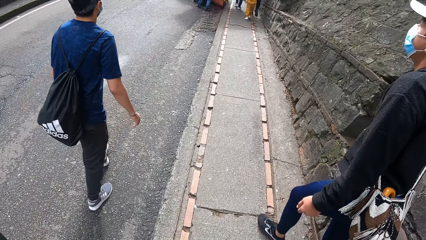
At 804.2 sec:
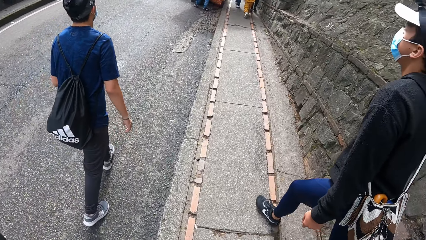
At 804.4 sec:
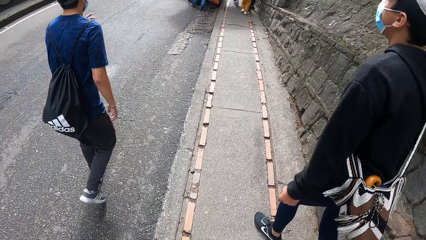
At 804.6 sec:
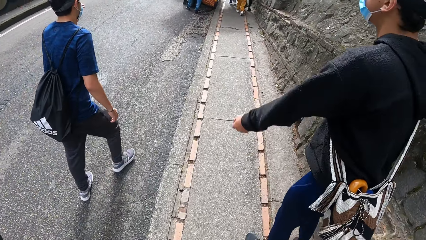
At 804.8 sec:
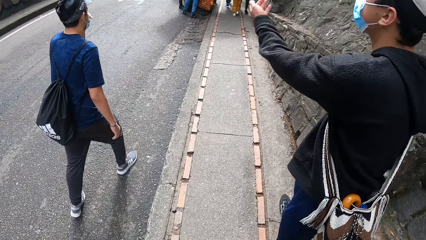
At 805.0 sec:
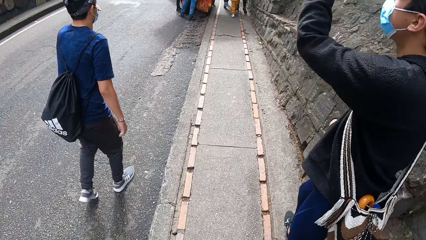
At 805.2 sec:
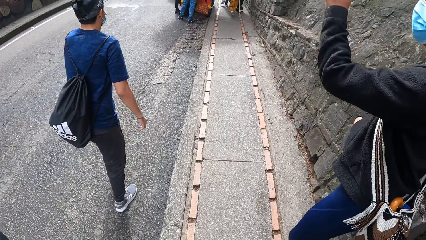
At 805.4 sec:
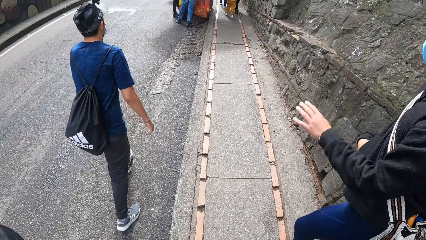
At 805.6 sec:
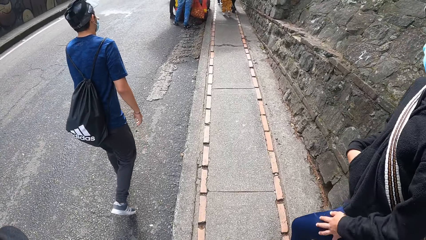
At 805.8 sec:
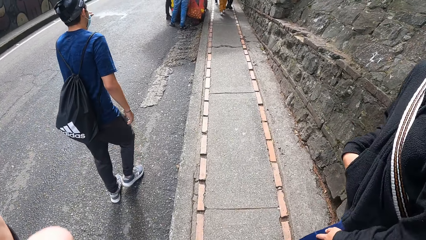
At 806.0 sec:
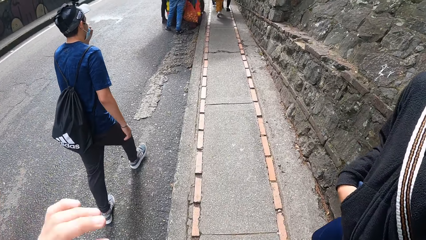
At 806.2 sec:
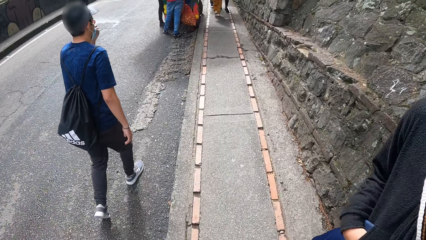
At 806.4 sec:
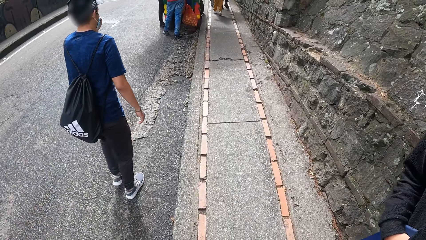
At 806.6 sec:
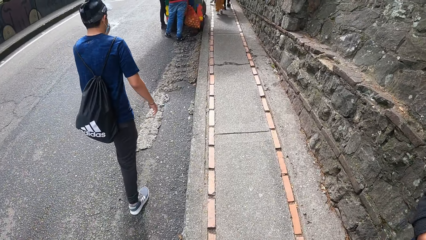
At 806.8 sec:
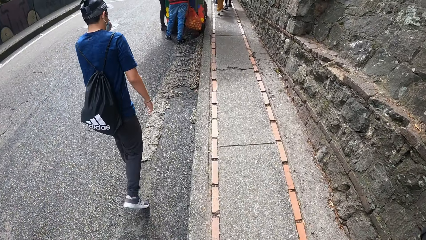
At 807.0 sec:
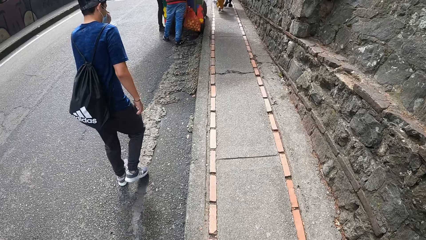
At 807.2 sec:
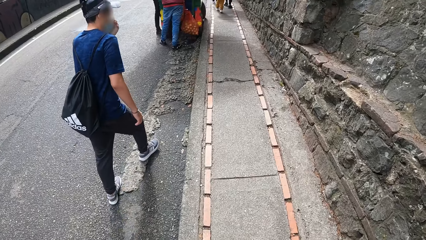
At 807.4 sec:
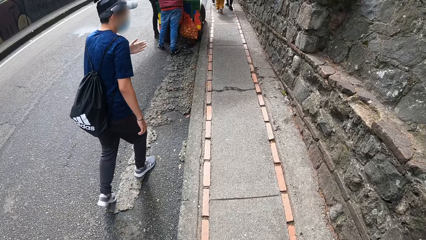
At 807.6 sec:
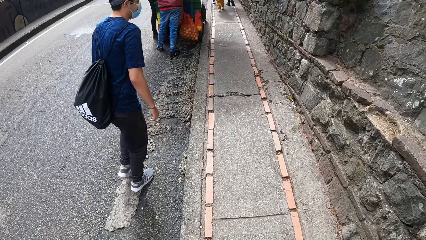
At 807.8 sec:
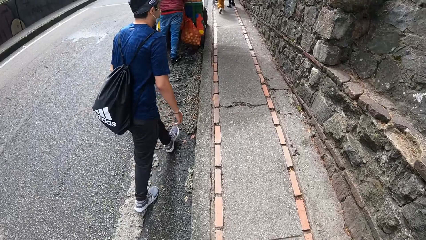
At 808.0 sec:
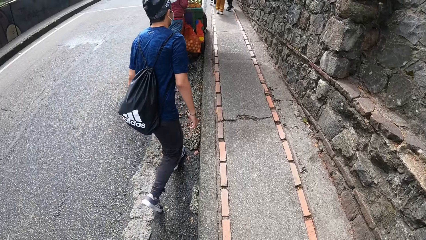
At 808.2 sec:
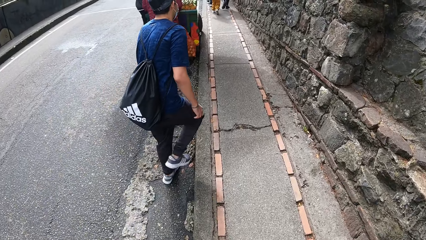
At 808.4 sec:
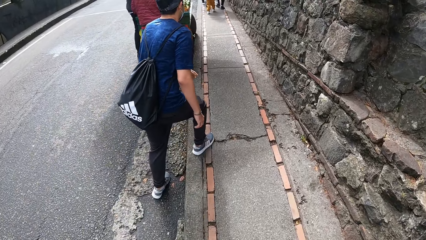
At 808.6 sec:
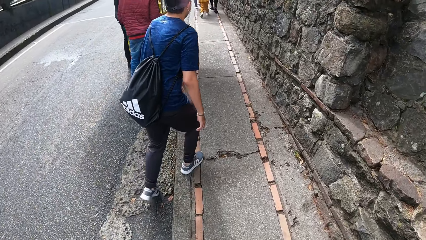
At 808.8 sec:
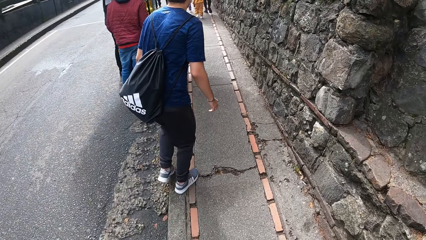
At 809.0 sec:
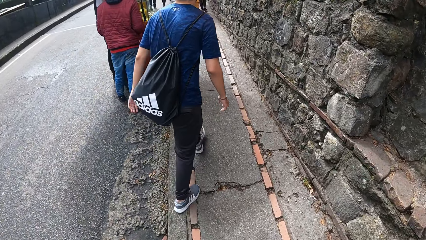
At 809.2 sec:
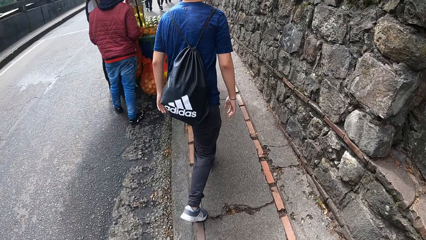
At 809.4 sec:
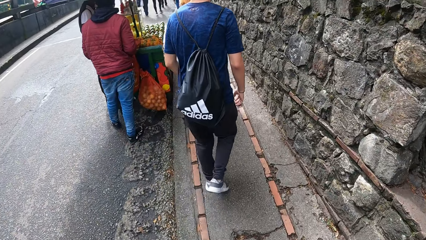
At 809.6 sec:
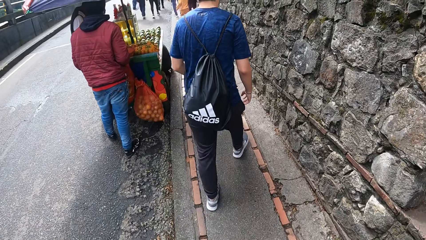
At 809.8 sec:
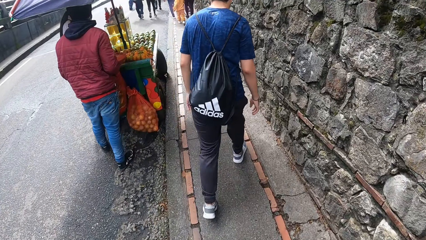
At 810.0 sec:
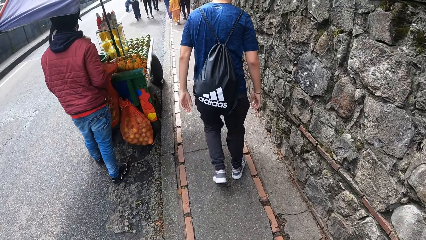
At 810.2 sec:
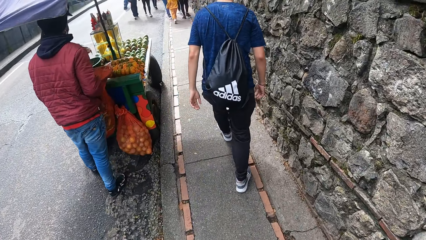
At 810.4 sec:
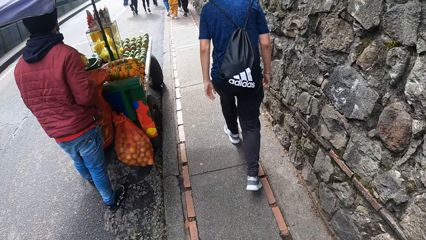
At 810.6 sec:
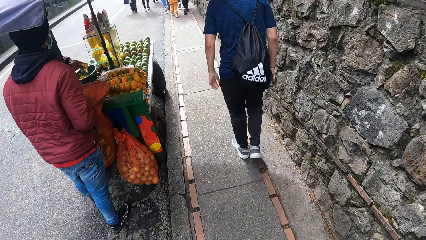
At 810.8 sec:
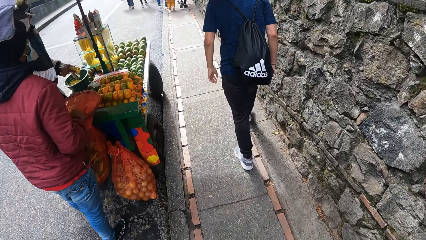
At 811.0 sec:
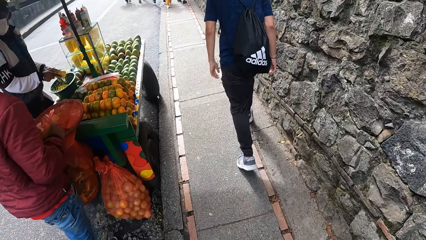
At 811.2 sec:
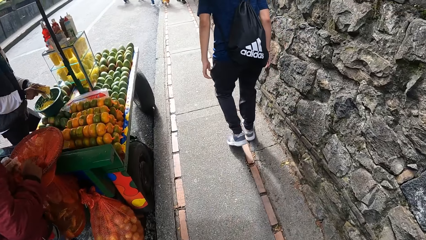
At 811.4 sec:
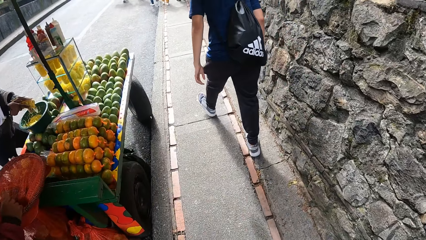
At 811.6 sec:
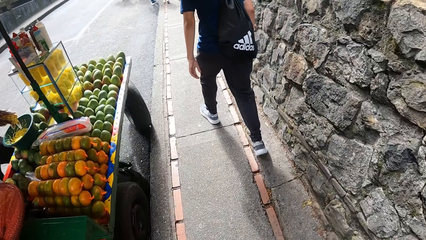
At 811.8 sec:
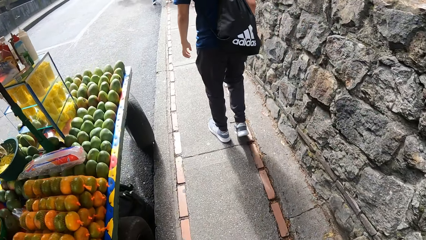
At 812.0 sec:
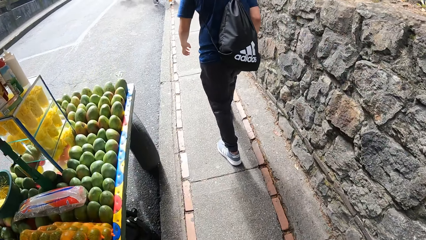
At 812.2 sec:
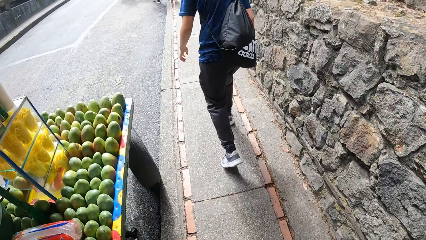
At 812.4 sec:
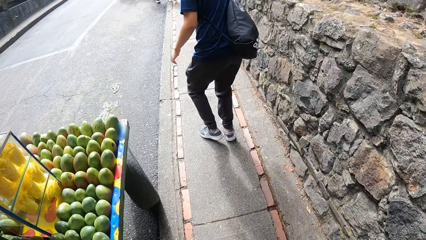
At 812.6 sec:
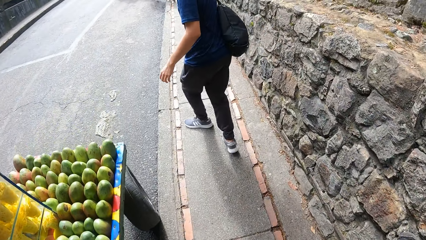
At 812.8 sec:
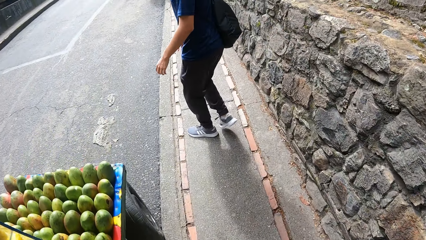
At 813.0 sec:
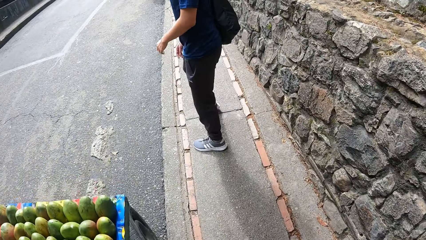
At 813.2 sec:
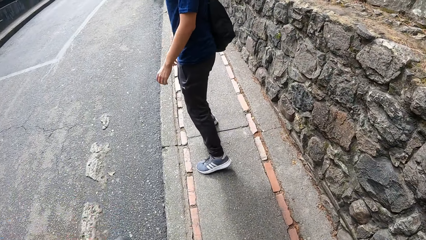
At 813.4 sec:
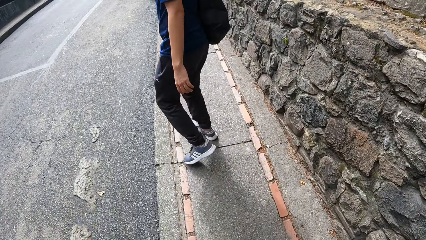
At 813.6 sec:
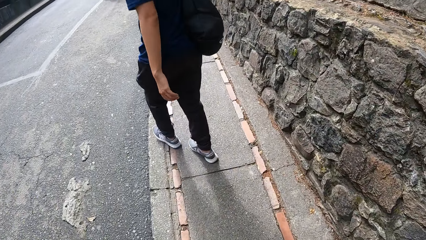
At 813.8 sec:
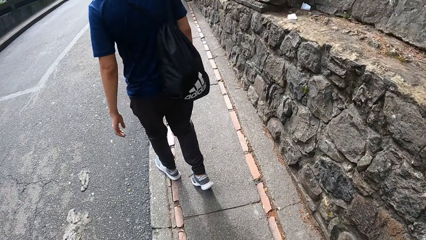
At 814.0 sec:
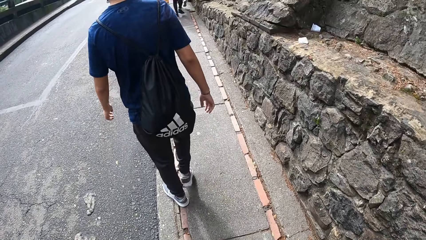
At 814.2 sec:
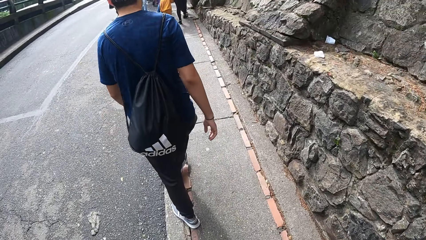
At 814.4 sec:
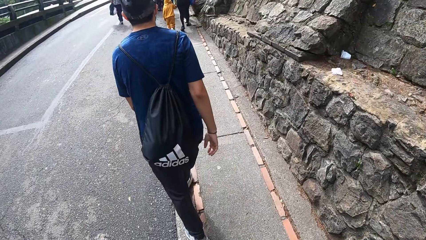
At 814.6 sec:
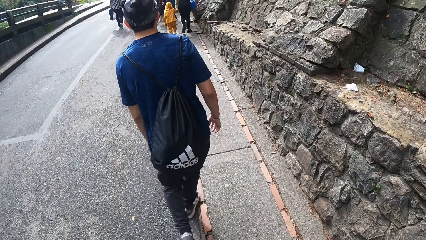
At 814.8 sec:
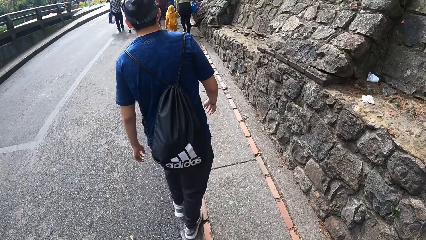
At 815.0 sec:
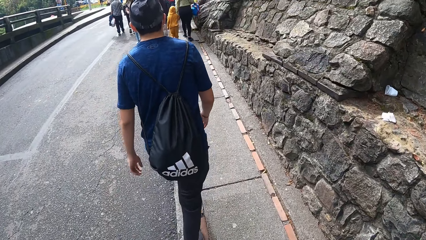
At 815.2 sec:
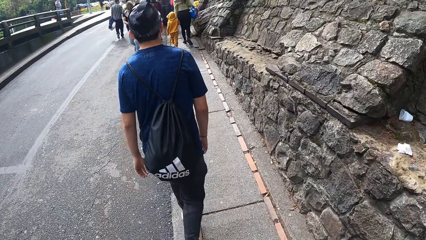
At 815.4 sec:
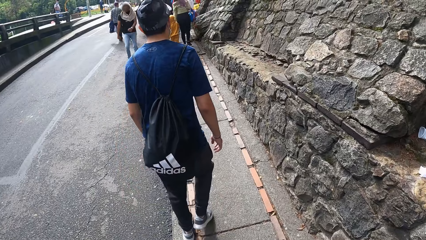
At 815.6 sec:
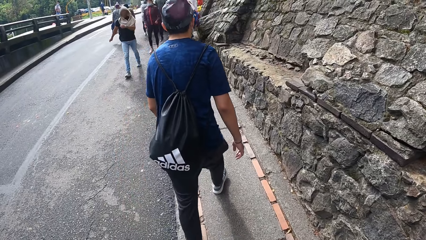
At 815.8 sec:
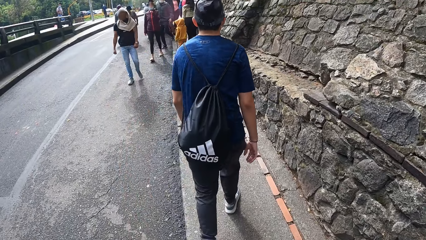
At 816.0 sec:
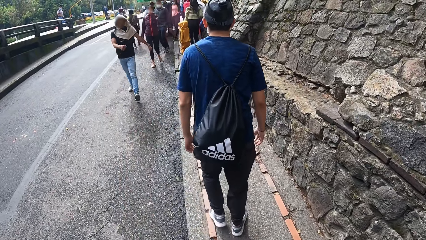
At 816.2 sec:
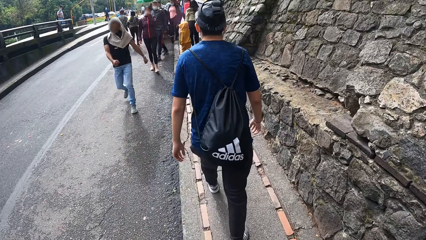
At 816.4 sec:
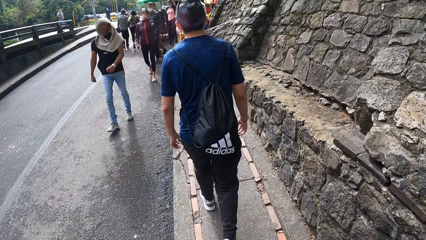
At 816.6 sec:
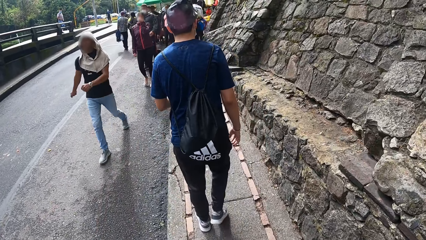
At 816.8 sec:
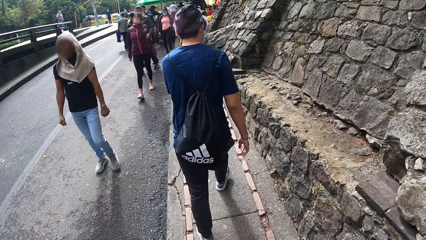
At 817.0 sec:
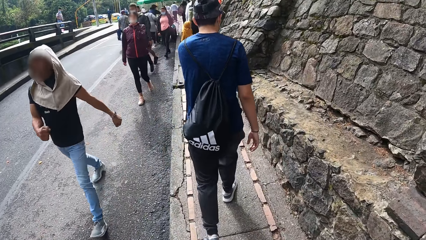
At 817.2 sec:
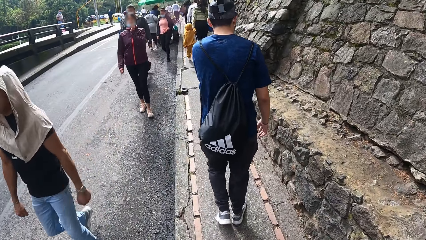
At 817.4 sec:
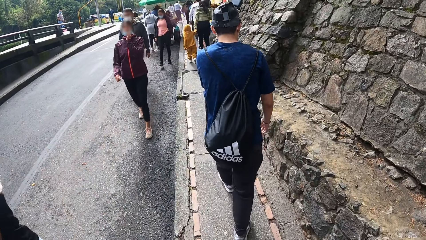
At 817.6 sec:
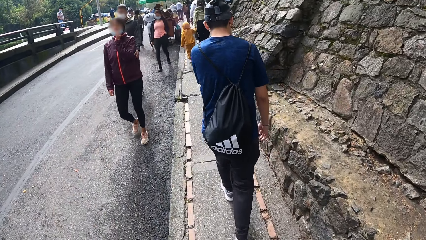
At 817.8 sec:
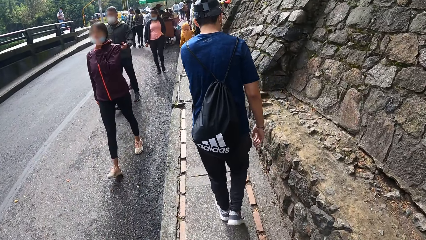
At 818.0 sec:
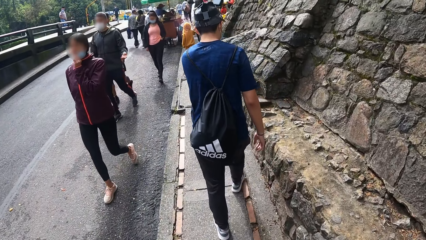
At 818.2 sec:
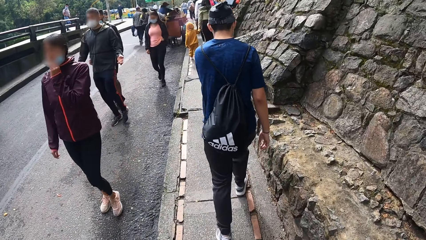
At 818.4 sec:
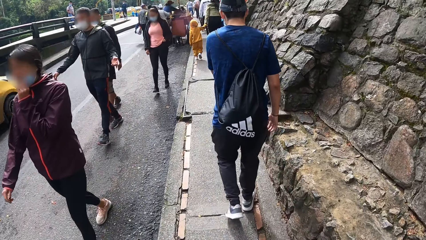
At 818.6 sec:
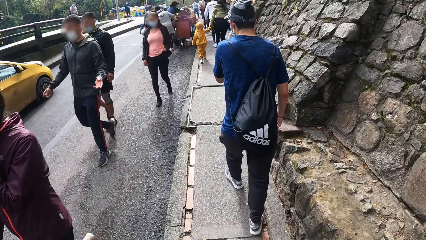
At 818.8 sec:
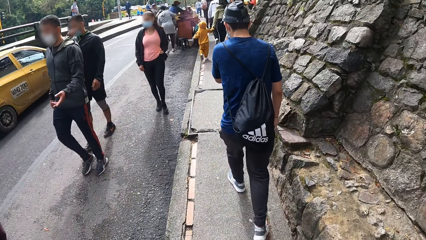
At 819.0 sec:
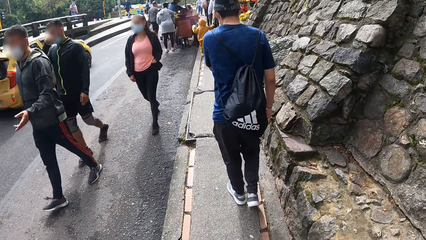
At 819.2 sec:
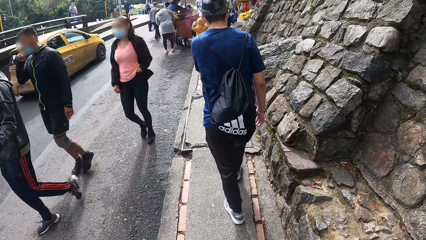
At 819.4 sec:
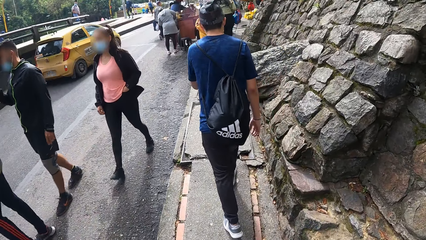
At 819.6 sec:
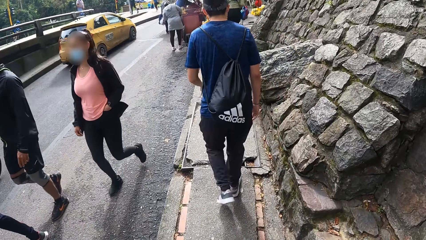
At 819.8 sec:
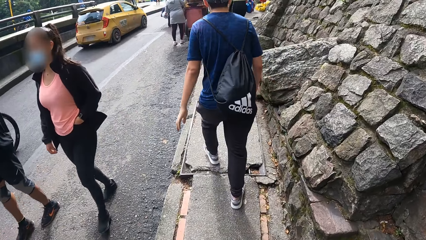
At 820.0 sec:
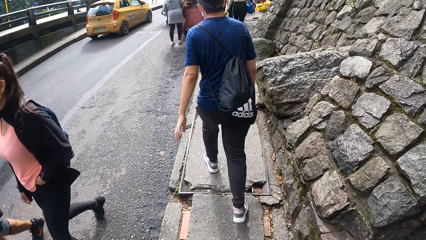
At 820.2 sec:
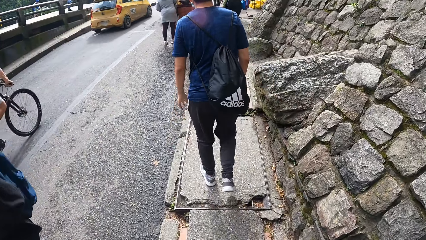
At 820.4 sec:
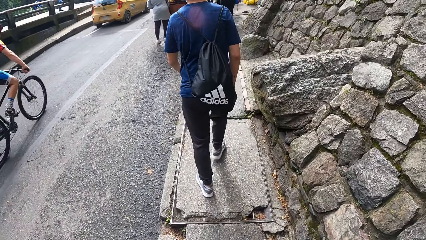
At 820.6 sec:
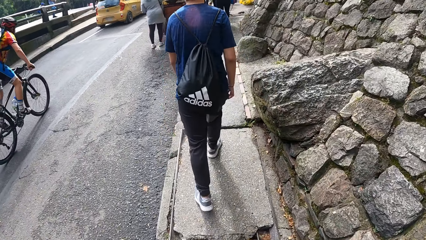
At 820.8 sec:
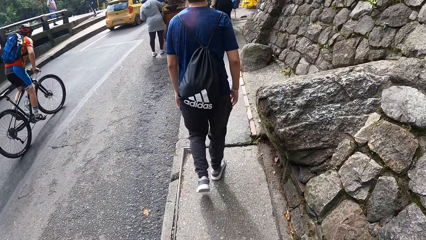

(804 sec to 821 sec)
The man adjusts the nose mask with his left hand.
